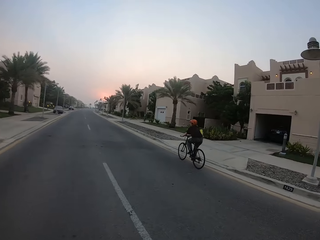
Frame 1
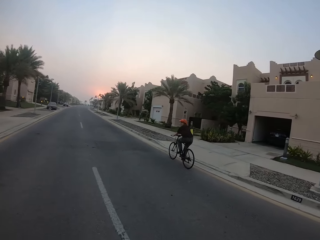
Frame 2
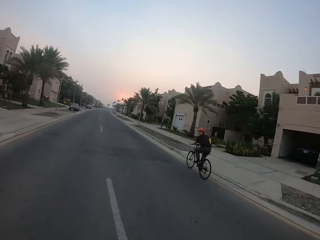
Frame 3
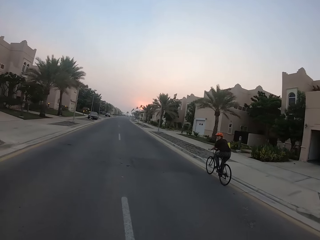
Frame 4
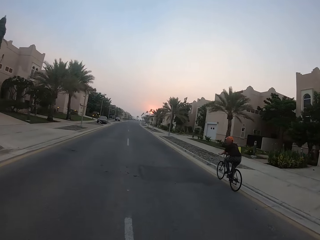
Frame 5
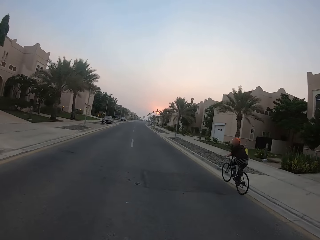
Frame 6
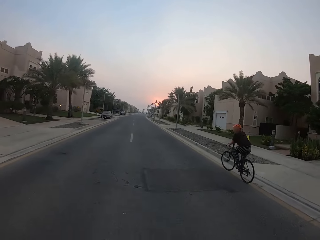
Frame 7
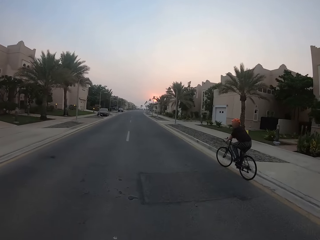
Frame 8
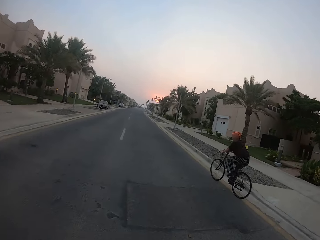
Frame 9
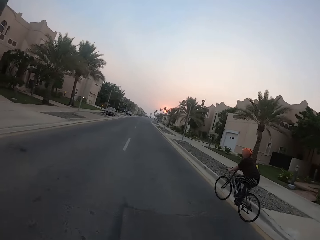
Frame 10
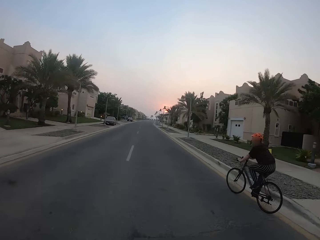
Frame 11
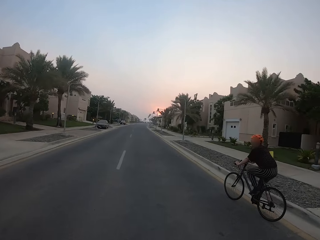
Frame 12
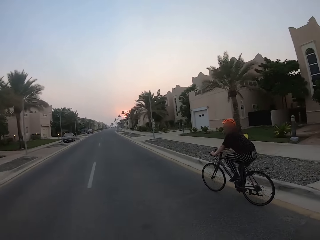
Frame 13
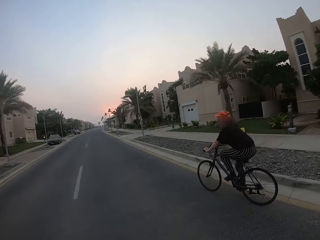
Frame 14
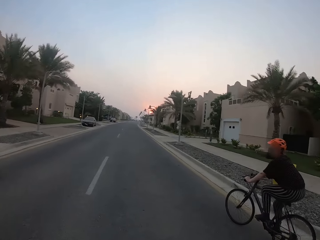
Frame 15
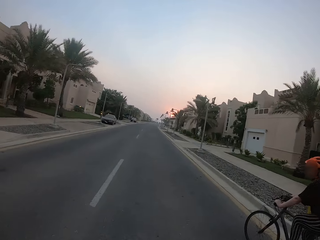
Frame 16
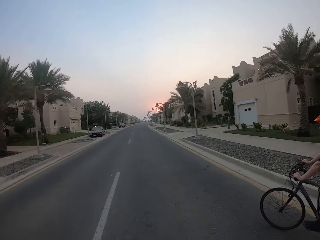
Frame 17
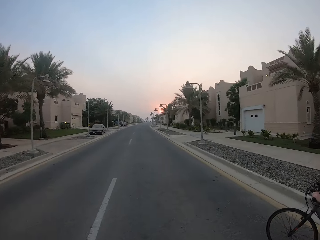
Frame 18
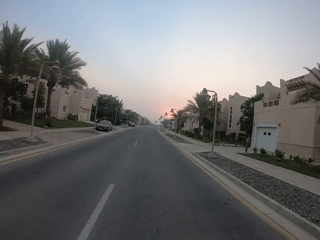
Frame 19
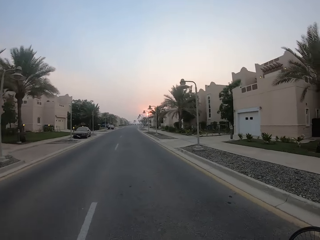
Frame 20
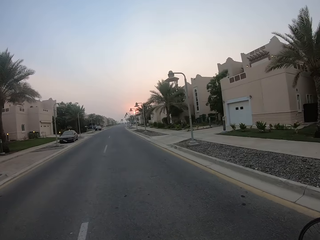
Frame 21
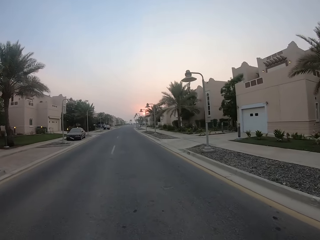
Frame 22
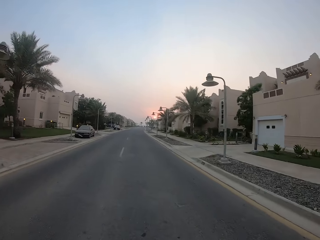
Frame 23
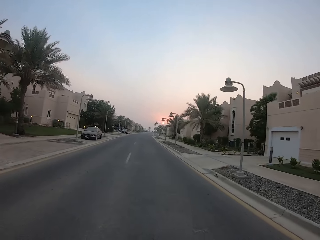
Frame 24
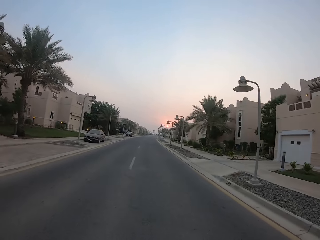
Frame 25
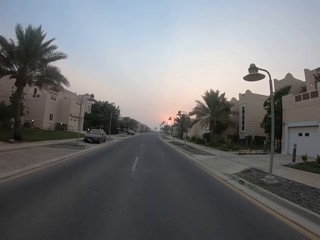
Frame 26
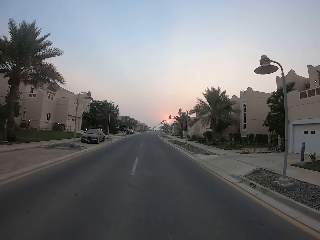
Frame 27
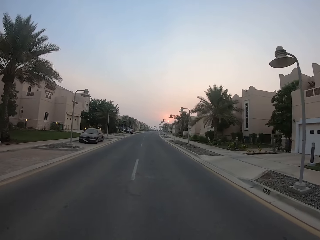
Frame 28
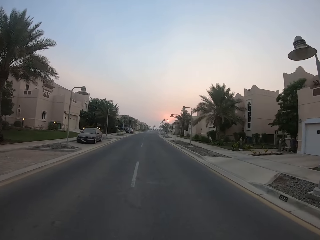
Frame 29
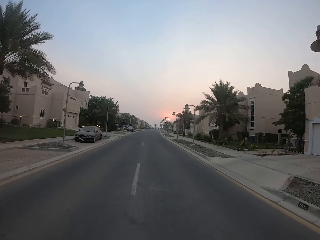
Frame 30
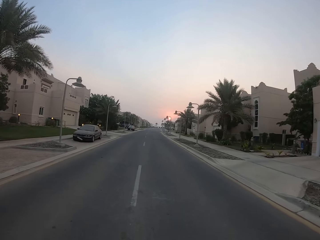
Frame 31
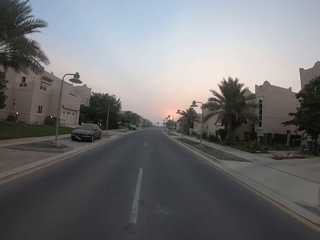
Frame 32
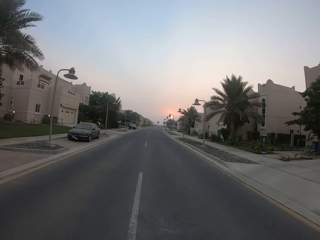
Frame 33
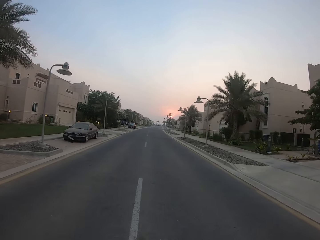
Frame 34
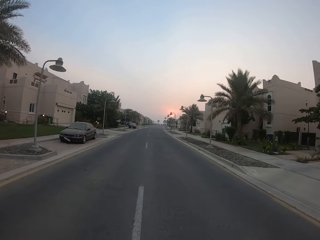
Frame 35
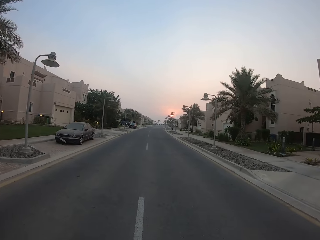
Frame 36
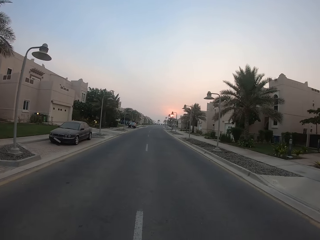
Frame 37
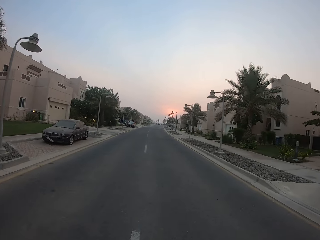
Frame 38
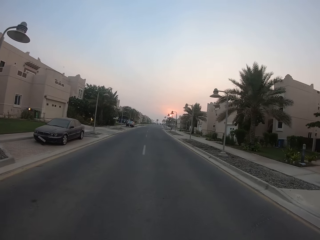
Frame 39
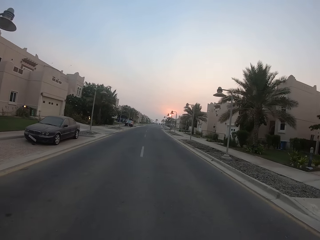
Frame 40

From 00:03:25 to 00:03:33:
The camera wearer rides a bicycle on the road. A woman rides a bicycle on the road.

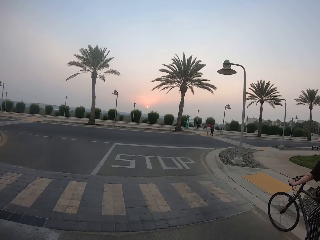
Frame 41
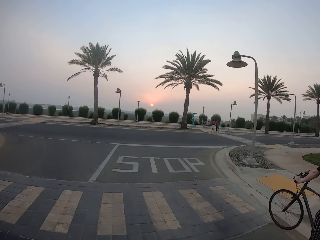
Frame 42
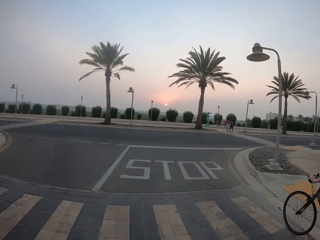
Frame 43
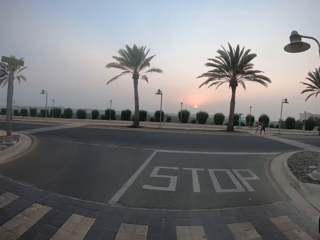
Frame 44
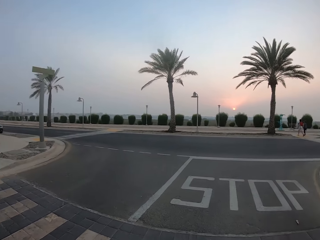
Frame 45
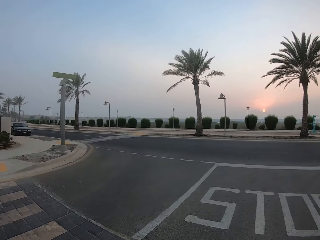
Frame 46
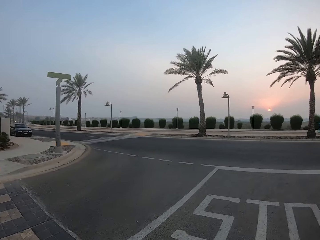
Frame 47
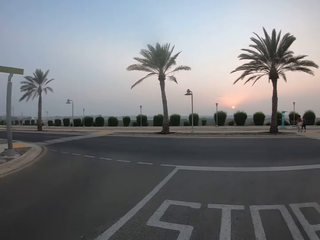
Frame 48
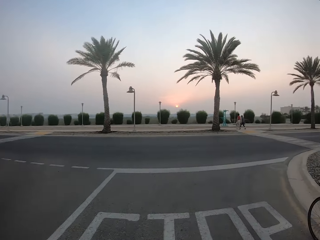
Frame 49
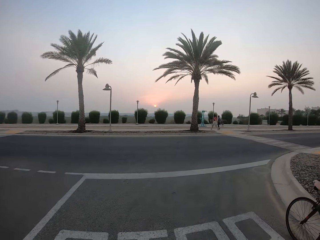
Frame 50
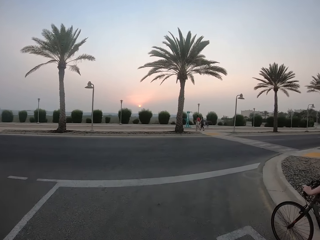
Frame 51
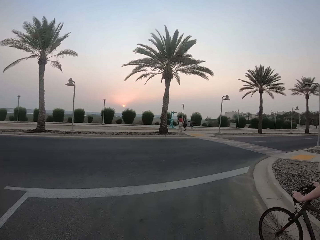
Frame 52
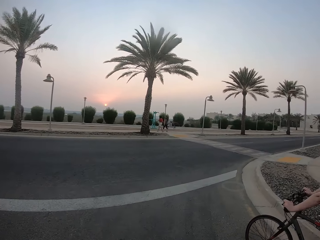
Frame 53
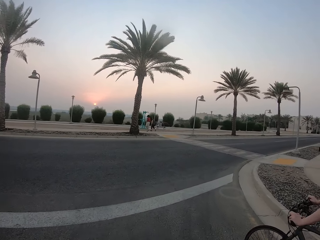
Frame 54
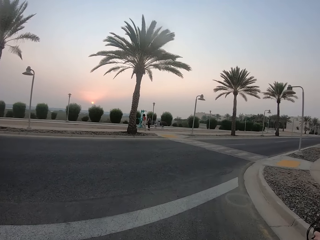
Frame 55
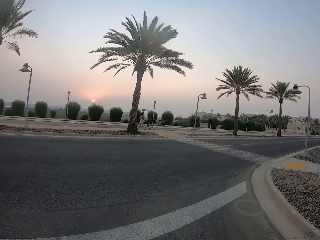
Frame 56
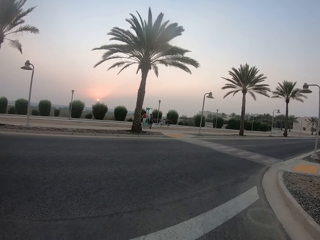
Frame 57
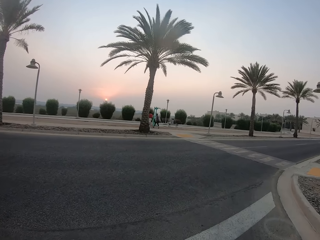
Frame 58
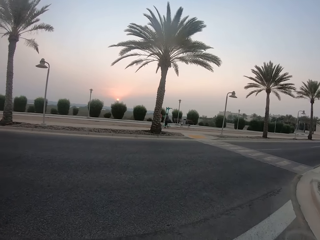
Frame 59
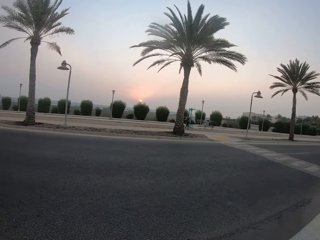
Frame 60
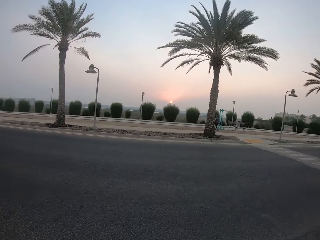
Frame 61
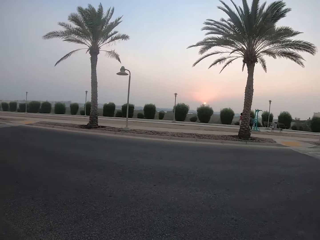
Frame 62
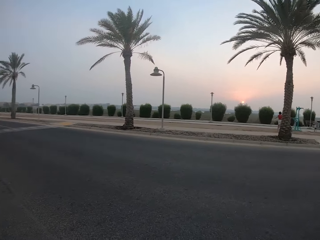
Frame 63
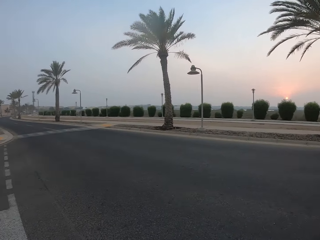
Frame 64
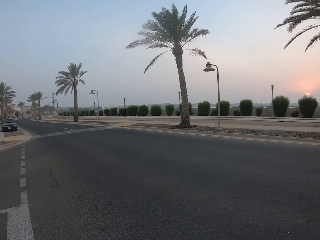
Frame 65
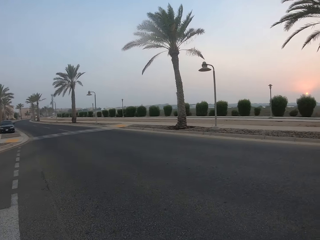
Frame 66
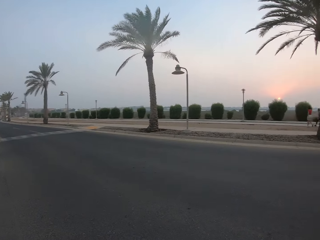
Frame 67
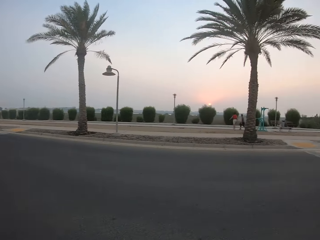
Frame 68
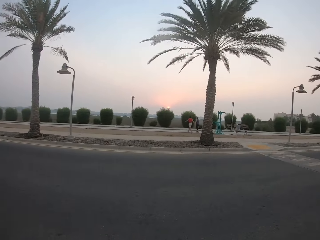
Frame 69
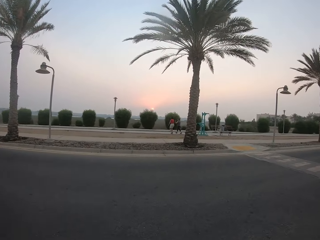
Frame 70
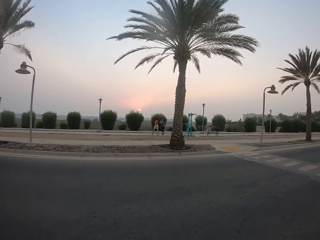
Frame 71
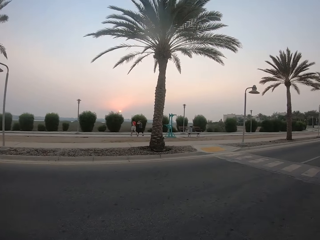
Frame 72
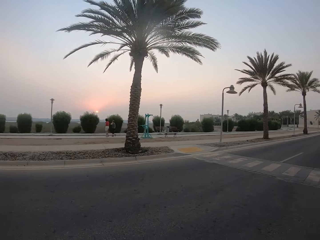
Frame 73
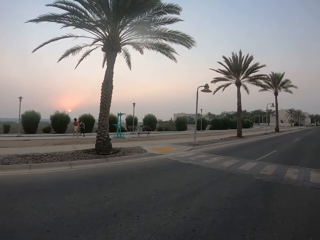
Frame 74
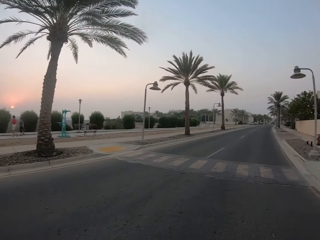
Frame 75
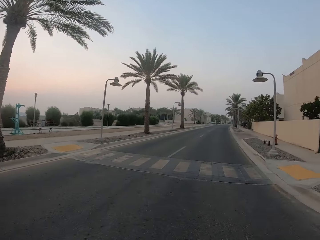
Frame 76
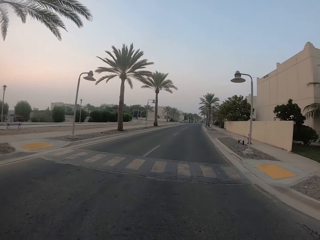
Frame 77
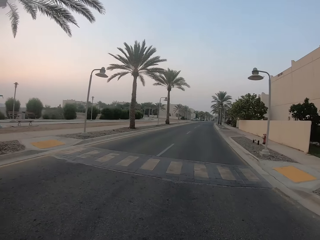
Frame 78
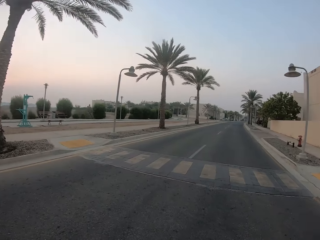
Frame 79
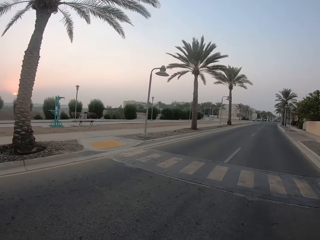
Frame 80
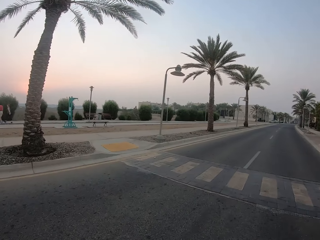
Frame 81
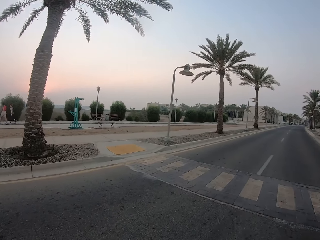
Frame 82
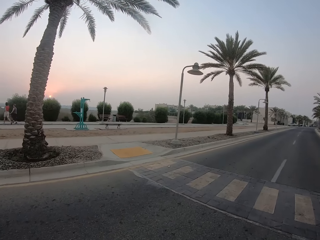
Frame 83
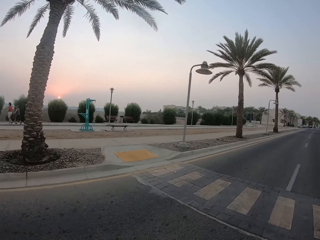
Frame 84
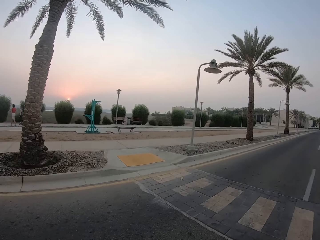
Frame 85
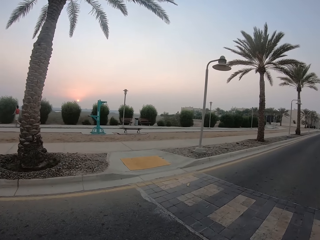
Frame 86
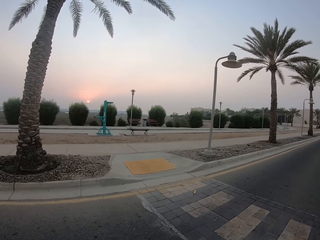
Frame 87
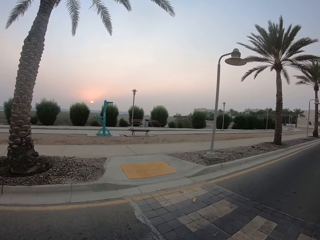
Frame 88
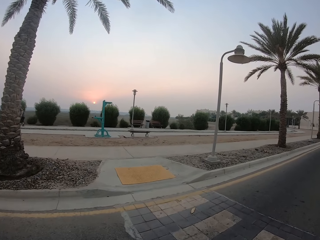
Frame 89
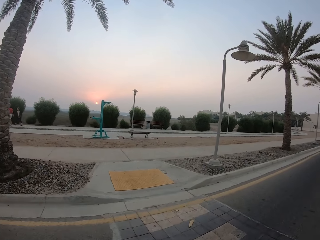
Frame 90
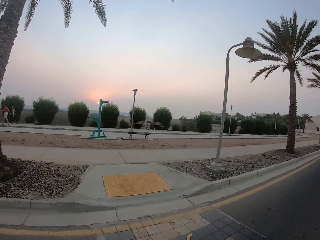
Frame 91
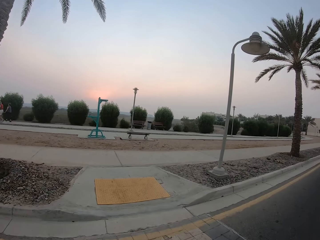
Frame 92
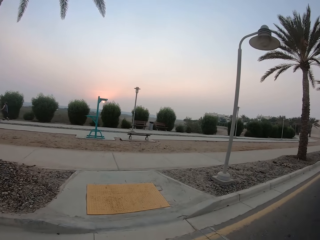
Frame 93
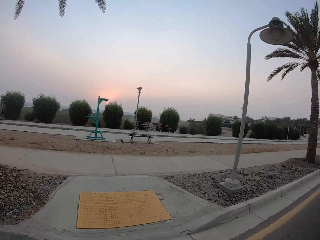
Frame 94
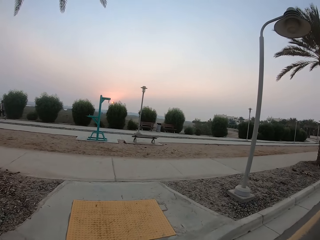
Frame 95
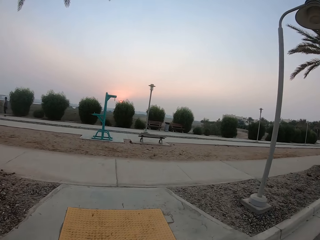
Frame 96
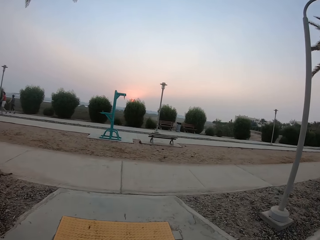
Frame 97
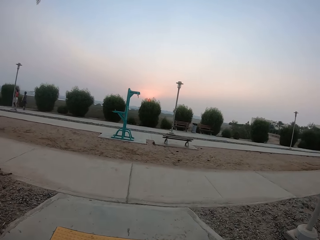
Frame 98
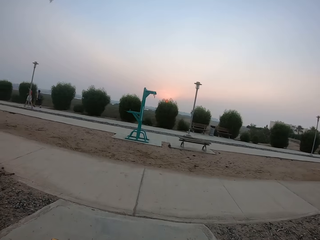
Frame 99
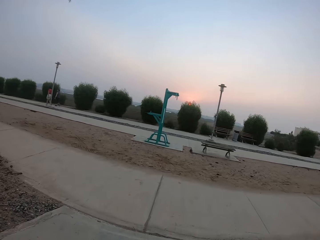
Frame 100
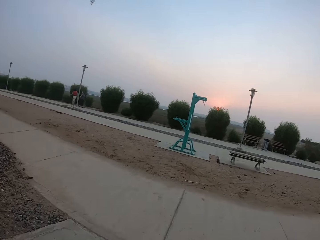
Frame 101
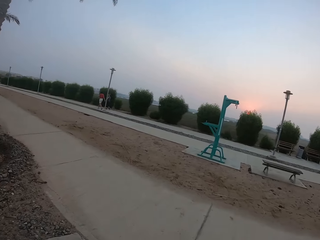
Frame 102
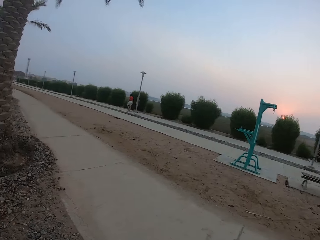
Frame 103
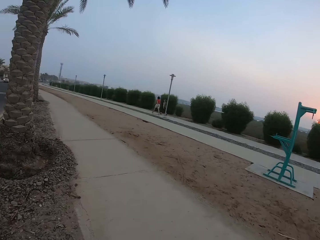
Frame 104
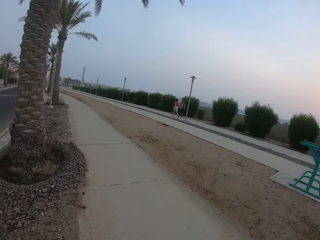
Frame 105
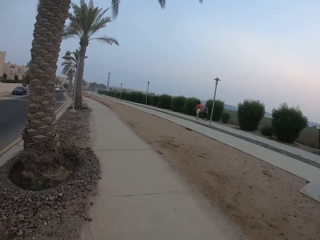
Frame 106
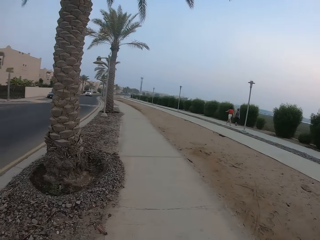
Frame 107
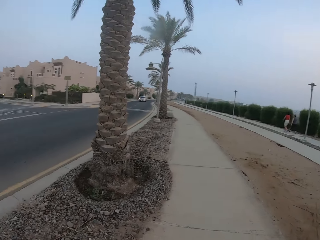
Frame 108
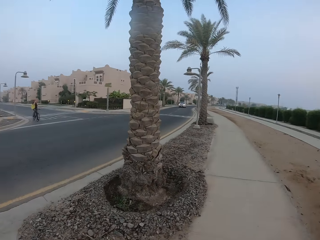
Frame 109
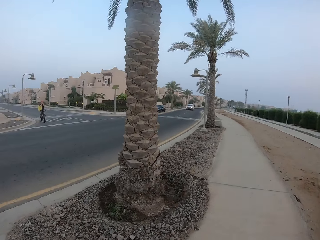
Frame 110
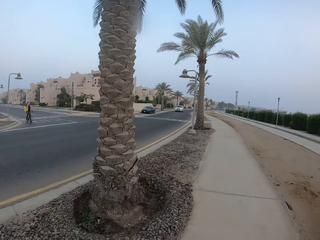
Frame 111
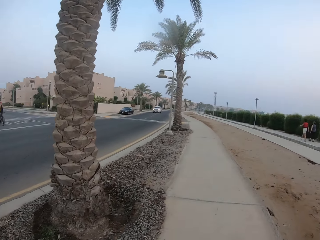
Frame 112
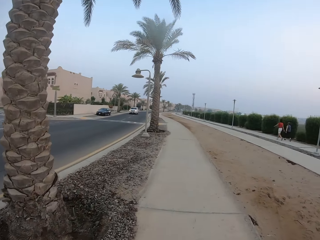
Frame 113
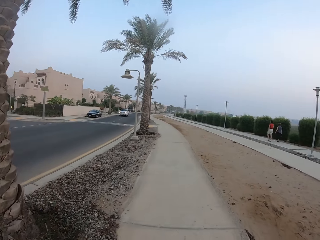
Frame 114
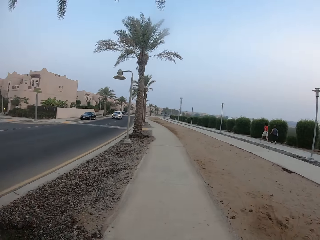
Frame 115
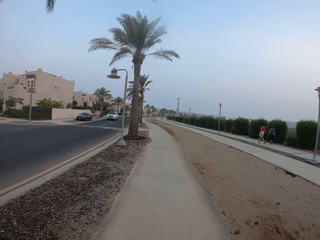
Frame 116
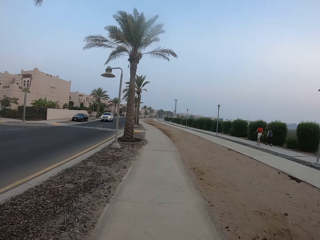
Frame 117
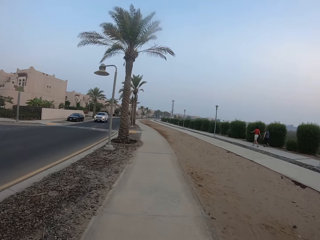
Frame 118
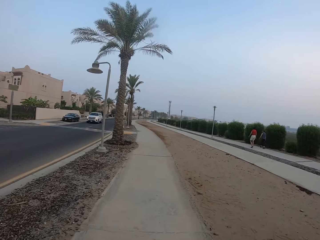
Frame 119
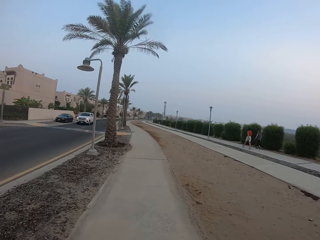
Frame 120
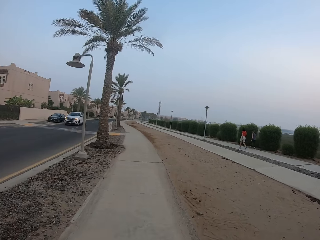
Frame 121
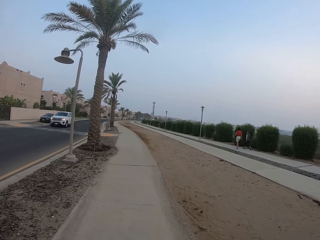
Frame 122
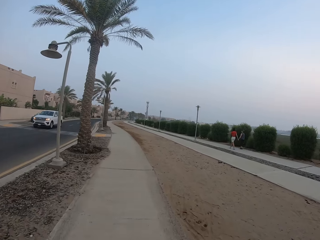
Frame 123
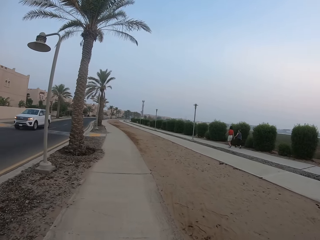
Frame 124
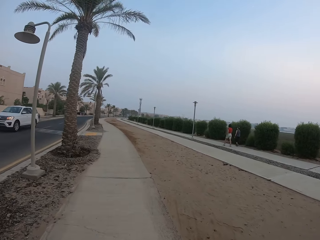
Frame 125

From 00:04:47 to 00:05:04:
The camera wearer cycles. A man cycles. The camera wearer cycles on the pavement.
